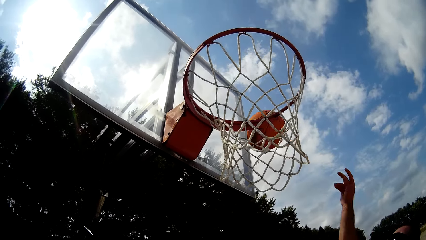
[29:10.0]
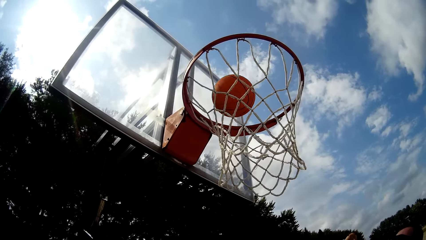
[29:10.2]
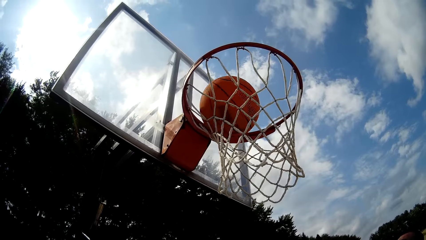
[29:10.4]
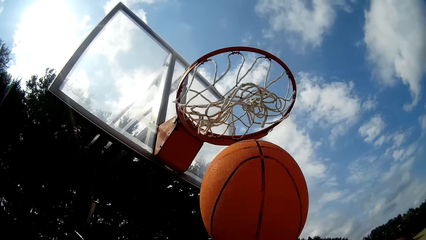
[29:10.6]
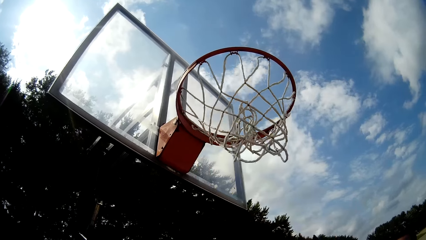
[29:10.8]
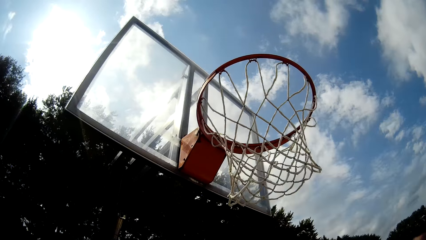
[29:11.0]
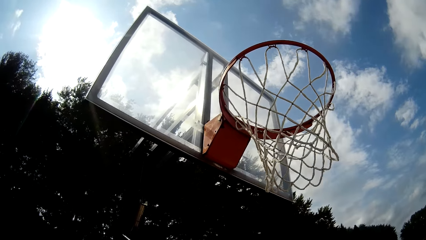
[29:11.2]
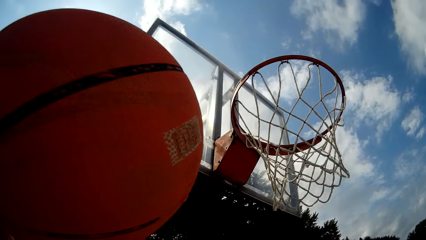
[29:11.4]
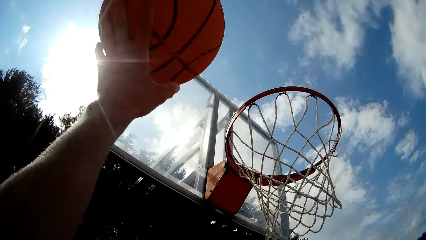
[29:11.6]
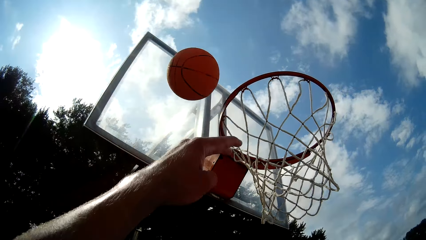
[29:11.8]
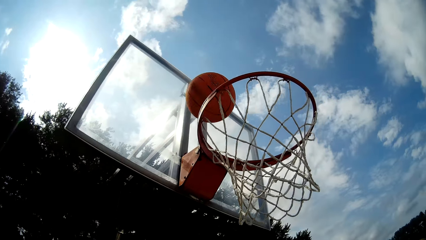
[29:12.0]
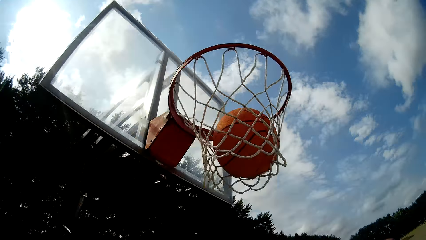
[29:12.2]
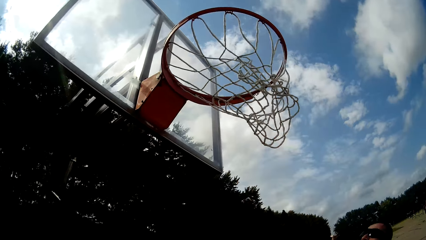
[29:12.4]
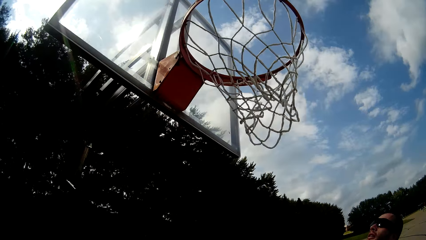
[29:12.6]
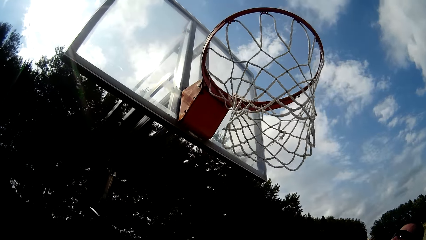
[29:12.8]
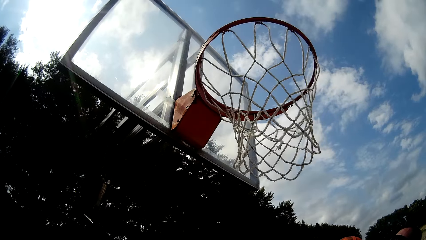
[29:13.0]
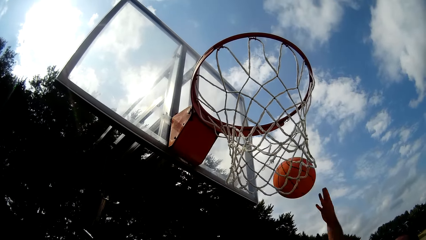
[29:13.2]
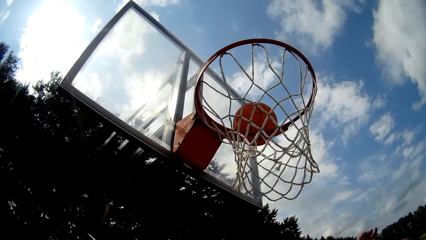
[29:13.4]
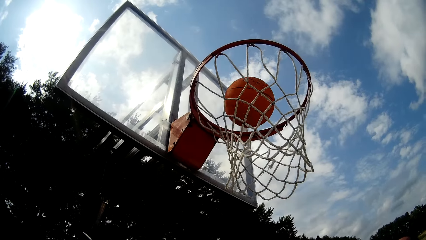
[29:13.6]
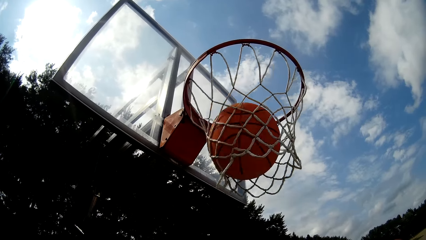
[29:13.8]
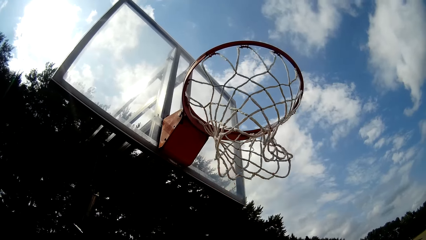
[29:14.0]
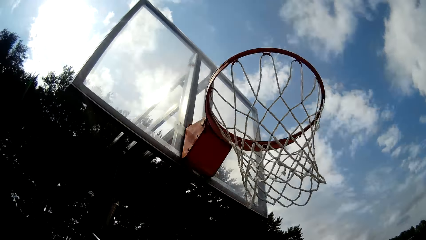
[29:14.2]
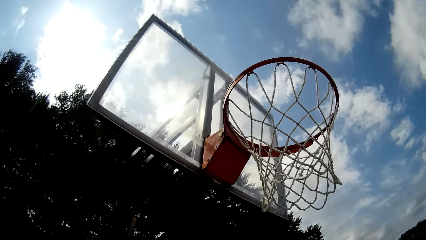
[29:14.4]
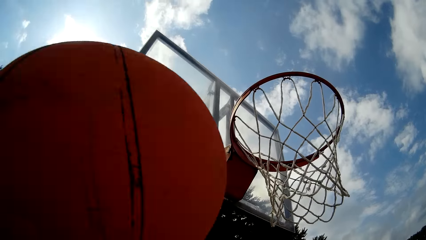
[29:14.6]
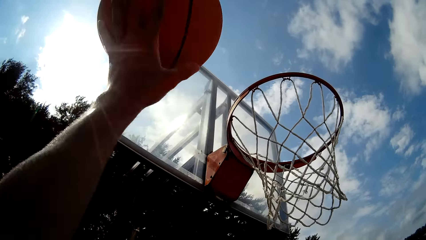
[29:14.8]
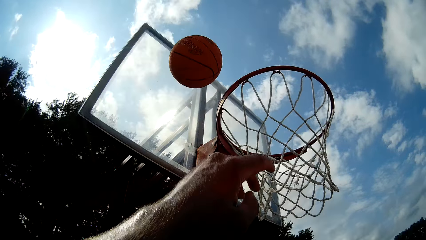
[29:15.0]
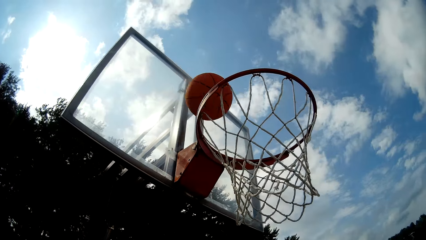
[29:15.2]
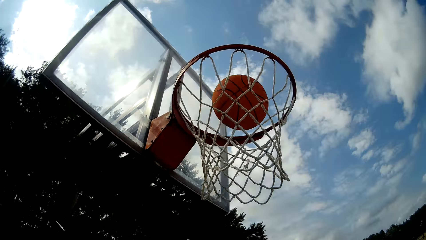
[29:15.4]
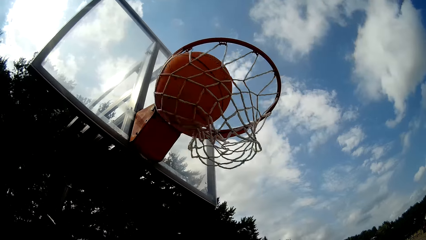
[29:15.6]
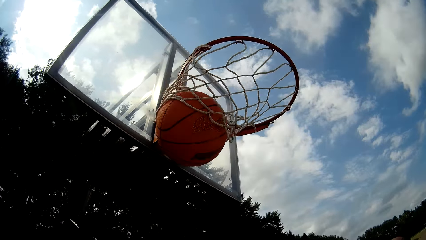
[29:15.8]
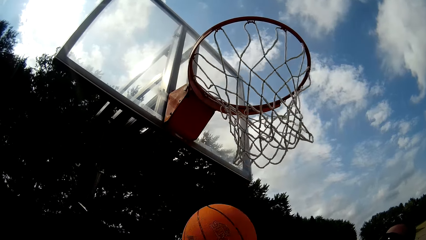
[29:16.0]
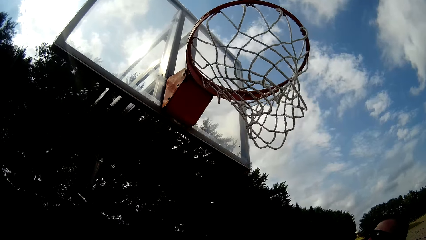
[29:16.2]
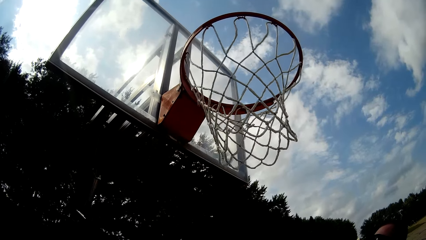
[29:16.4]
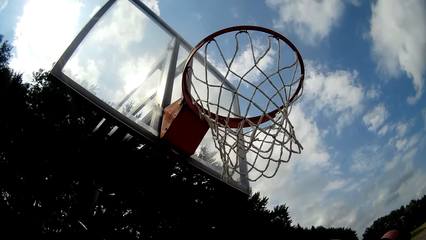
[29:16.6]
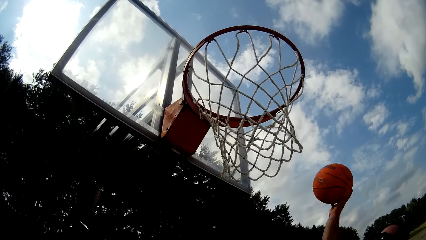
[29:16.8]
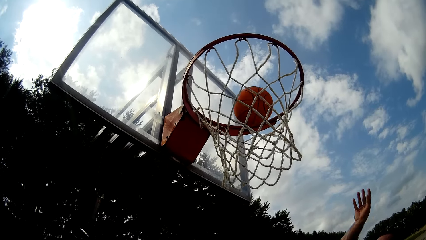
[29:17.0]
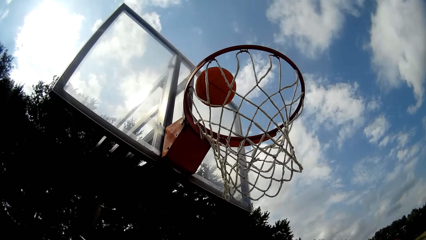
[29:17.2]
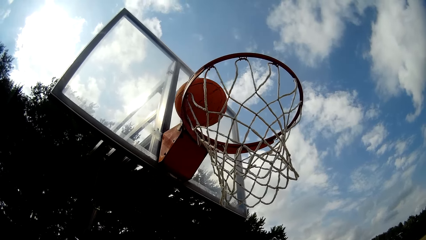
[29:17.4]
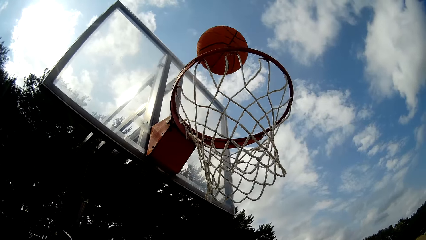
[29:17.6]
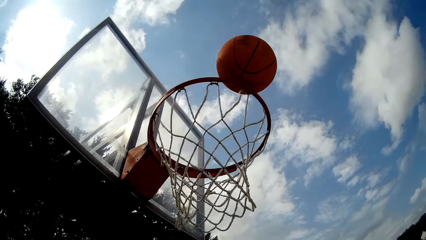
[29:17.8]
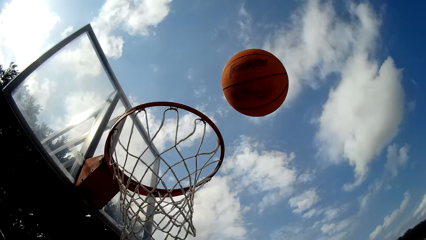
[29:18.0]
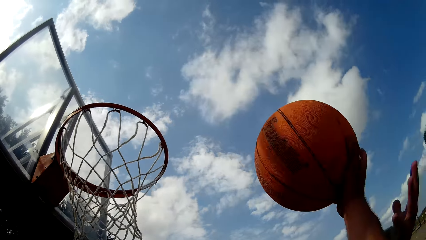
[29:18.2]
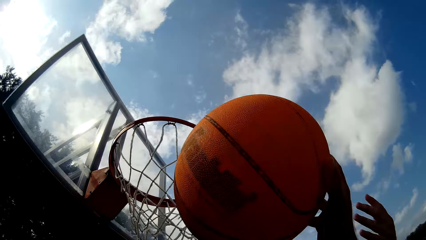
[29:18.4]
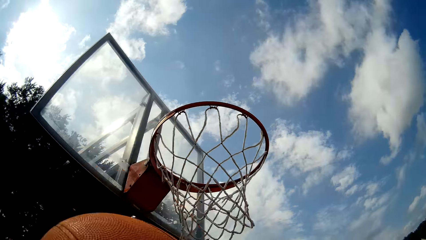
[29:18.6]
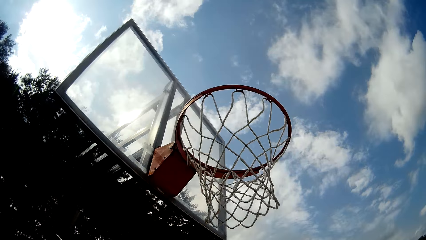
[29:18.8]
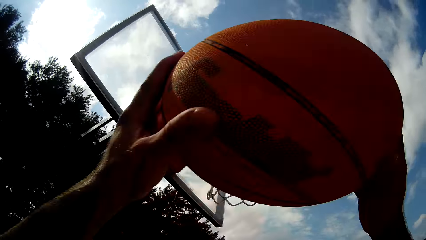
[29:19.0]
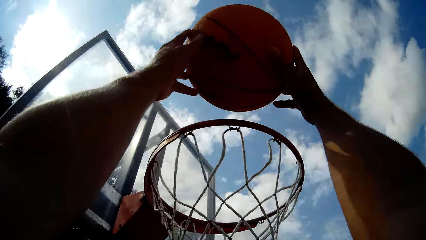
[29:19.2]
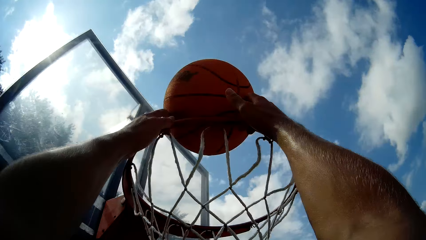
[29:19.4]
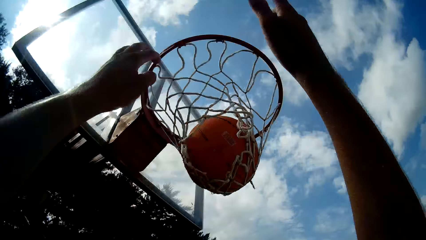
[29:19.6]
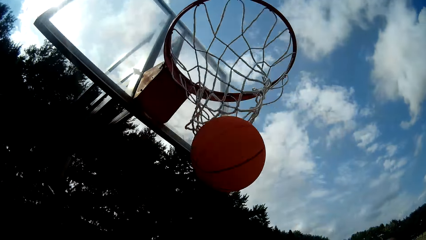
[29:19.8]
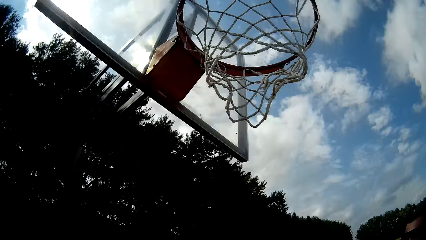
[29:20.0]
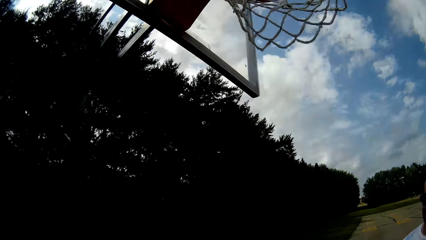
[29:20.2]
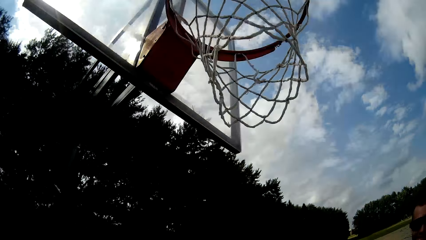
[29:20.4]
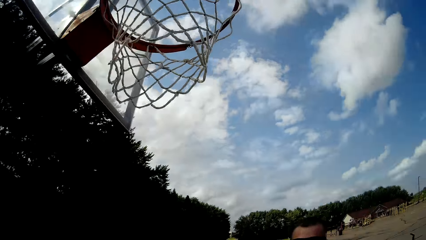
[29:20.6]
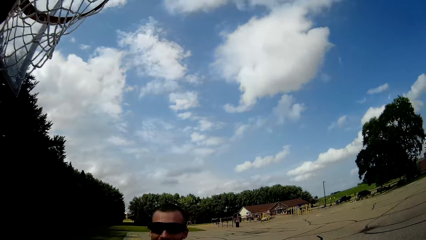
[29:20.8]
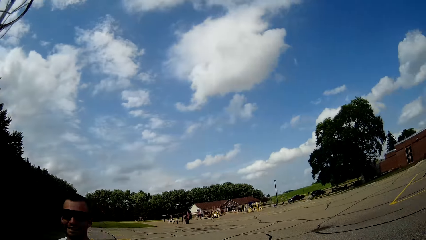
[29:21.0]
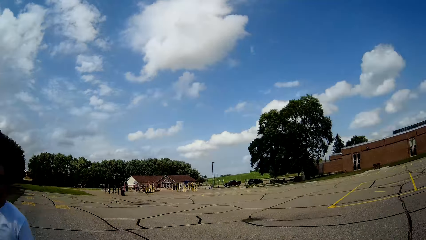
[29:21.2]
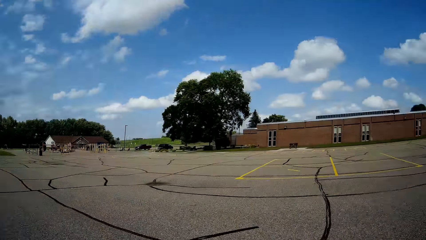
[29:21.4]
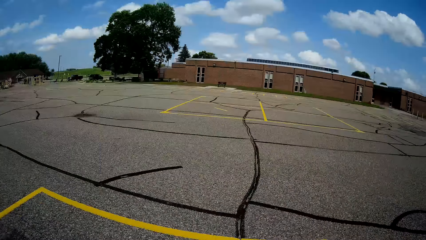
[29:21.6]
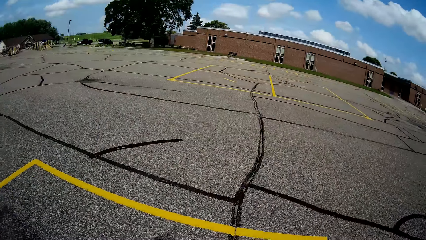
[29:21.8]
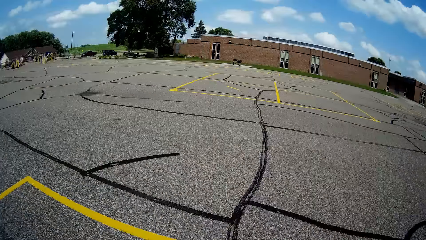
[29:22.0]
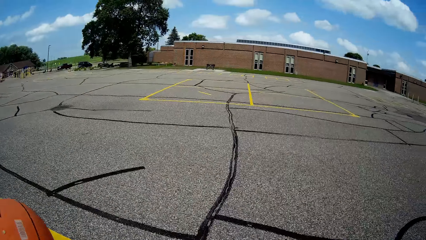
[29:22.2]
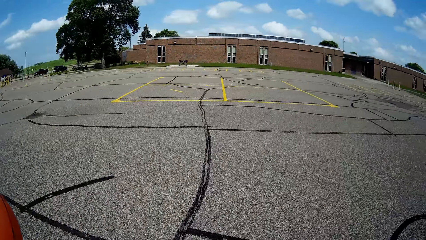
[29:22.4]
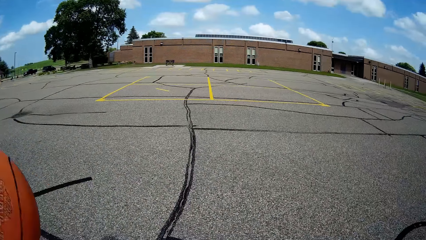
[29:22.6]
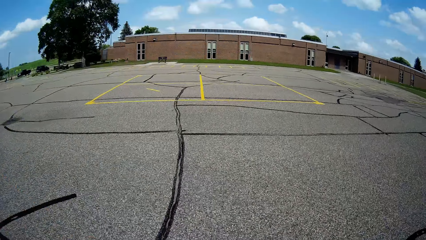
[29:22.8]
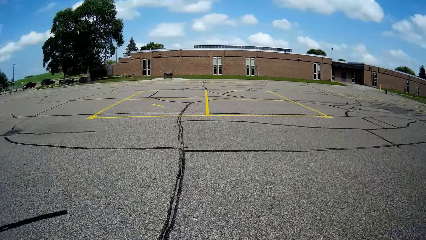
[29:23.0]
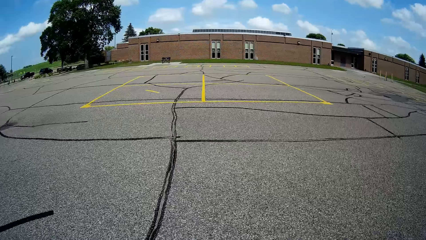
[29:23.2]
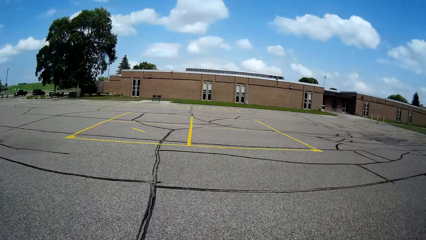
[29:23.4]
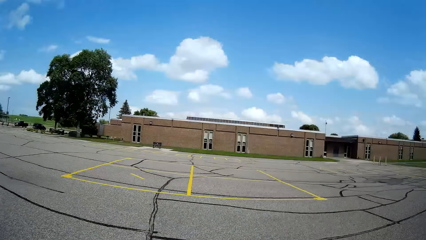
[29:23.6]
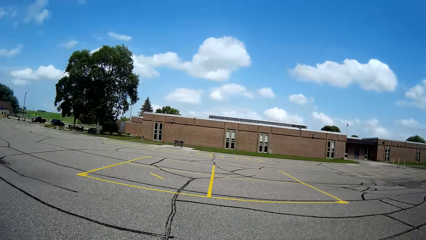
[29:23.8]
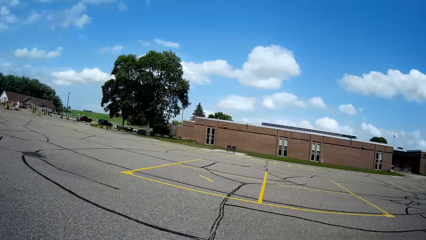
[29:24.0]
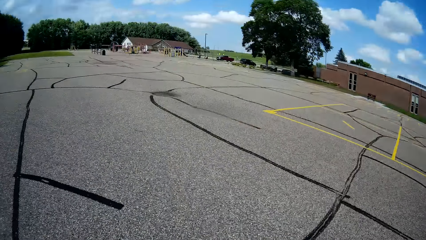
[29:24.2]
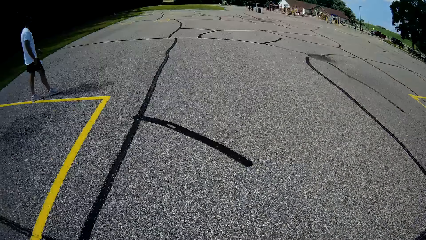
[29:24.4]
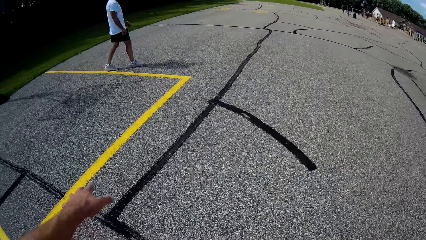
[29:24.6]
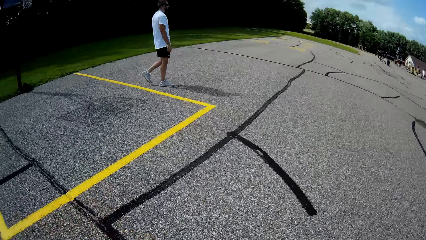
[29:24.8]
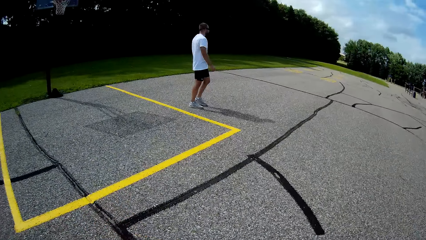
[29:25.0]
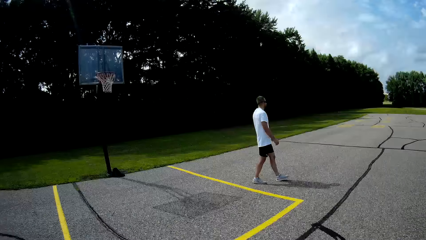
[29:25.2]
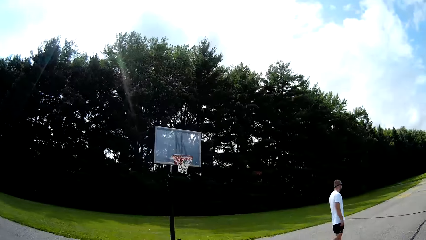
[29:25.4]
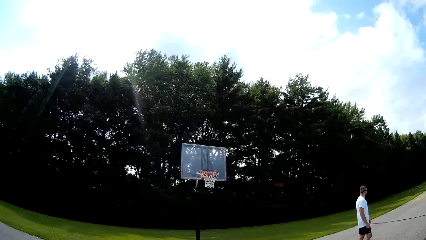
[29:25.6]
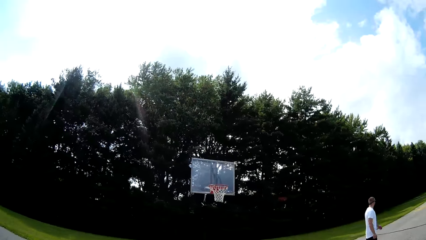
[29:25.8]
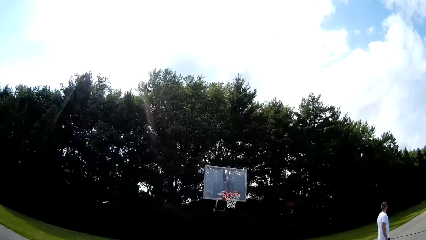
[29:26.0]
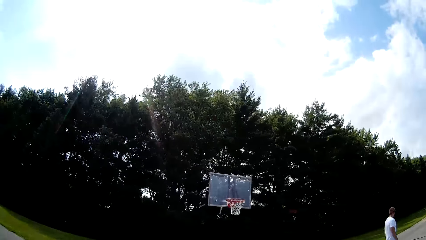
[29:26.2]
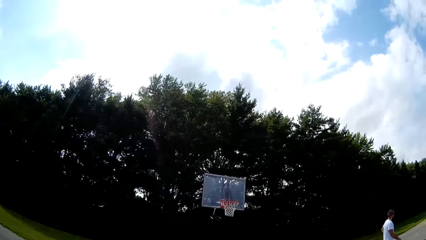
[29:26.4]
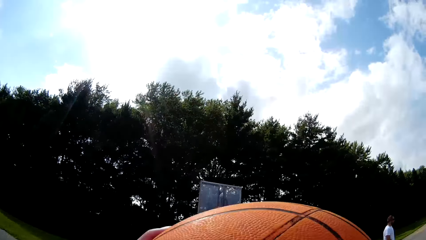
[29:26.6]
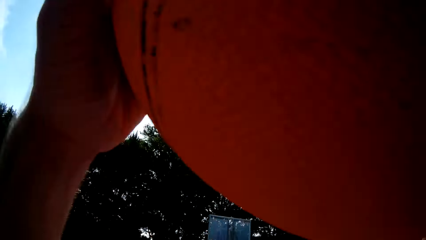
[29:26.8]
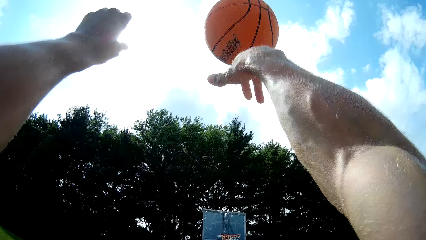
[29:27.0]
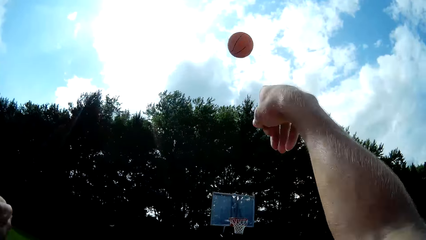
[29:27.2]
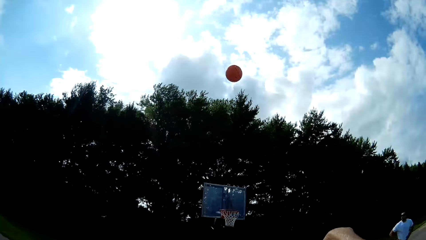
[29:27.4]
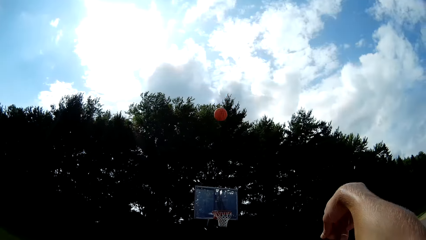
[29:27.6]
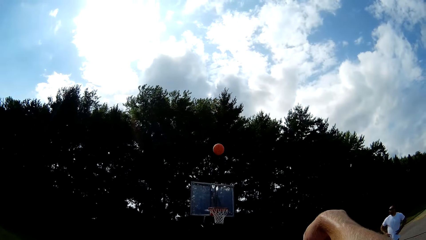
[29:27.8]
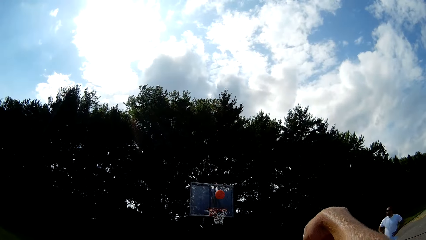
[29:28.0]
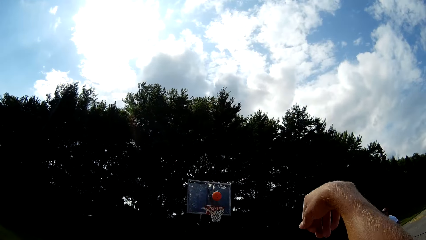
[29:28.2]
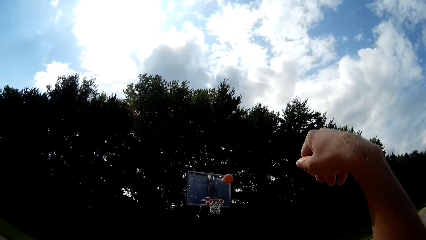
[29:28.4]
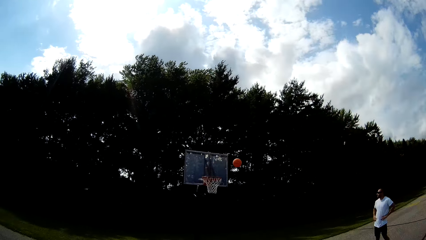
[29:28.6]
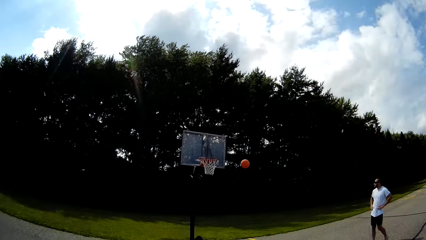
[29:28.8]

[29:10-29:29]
The man throws the basketball into the hoop with his right hand. The camera wearer throws the basketball toward the rim with his left hand. The man throws the basketball into the hoop with his right hand. The camera wearer throws the basketball toward the rim with his left hand. The man throws the basketball into the hoop with his right hand. The camera wearer catches the basketball with his hands. He throws the basketball into the rim with his hands. He bounces the basketball on the floor with his hands. He throws the basketball towards the basketball stand with his hands.
